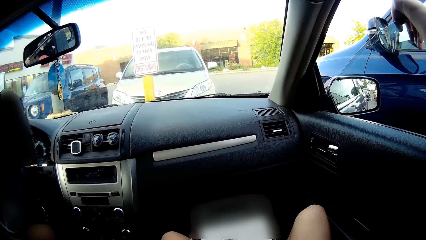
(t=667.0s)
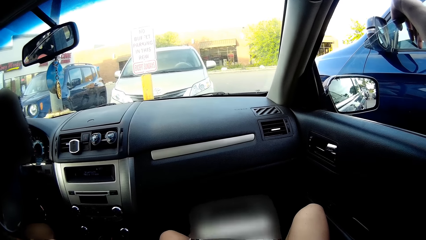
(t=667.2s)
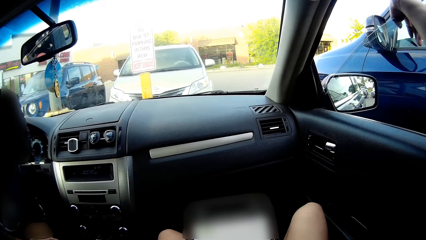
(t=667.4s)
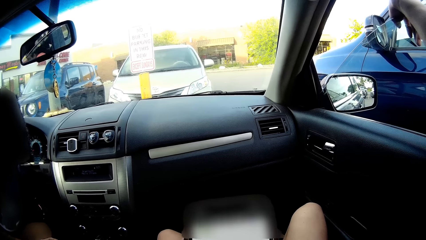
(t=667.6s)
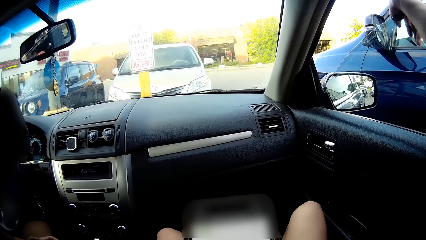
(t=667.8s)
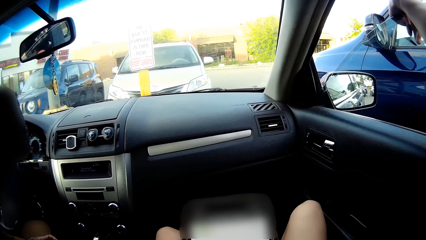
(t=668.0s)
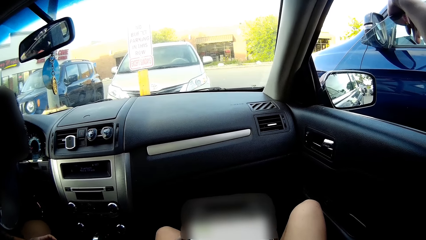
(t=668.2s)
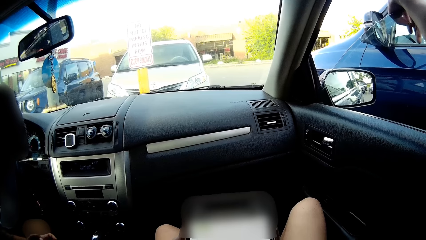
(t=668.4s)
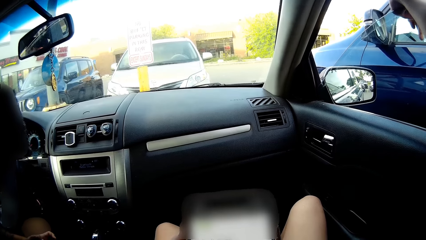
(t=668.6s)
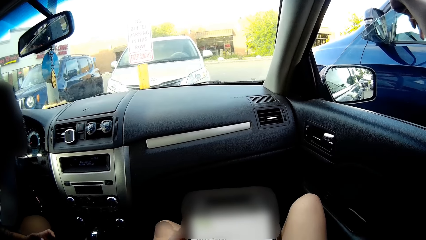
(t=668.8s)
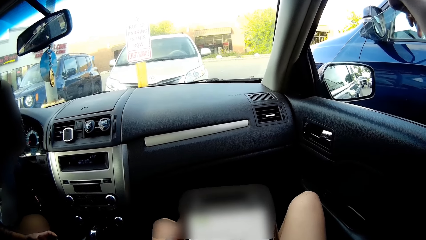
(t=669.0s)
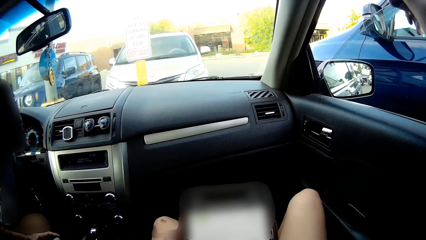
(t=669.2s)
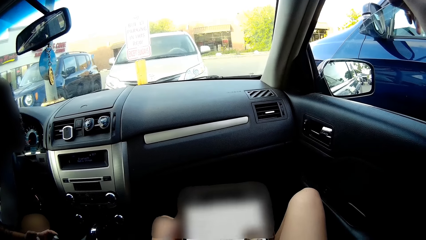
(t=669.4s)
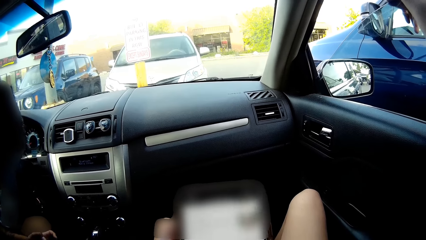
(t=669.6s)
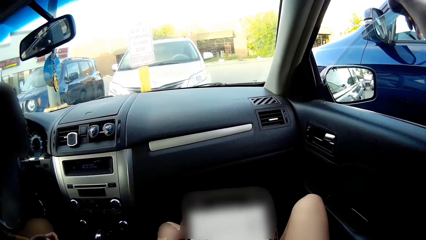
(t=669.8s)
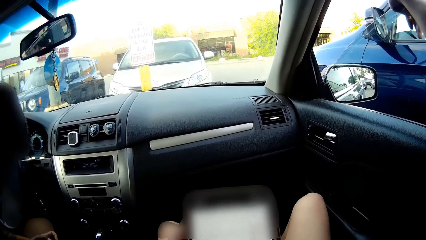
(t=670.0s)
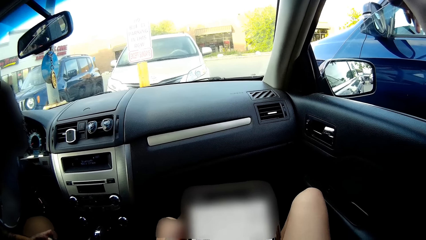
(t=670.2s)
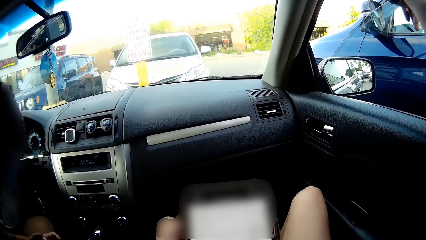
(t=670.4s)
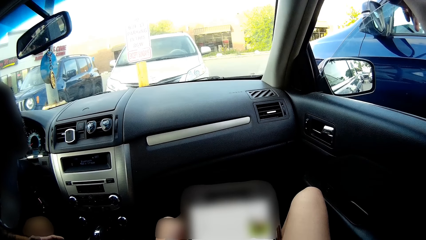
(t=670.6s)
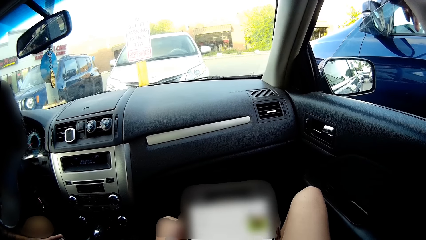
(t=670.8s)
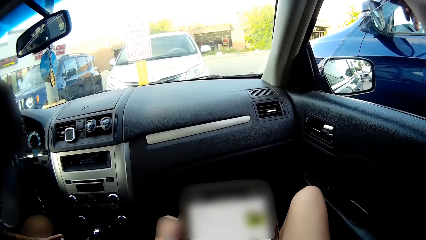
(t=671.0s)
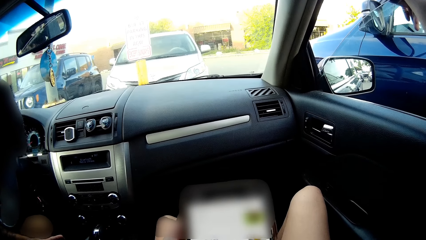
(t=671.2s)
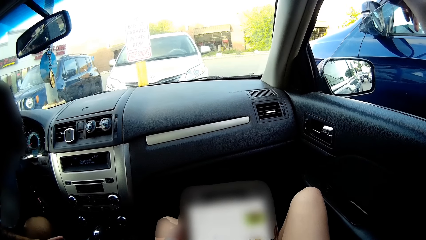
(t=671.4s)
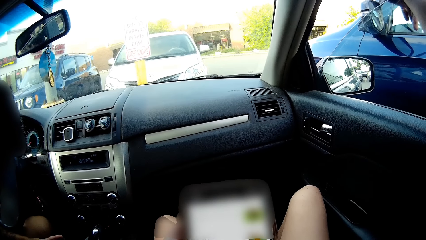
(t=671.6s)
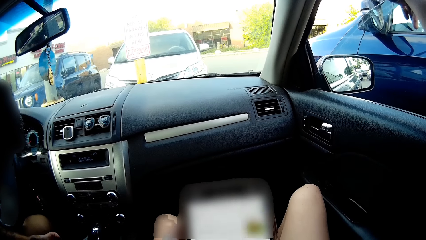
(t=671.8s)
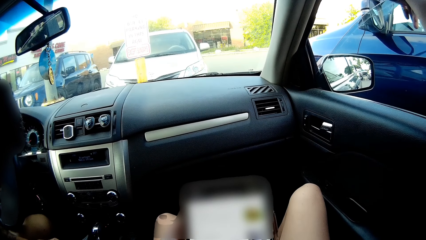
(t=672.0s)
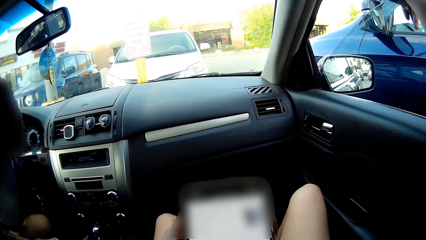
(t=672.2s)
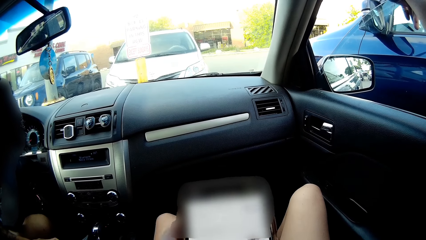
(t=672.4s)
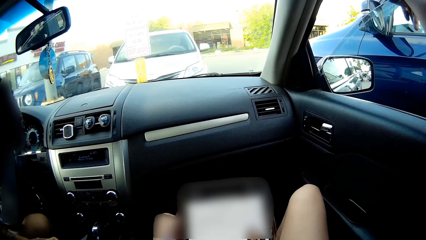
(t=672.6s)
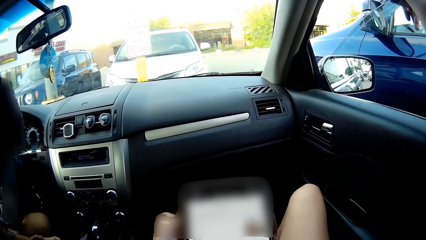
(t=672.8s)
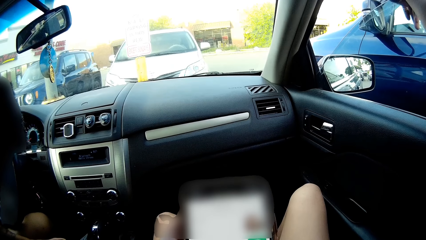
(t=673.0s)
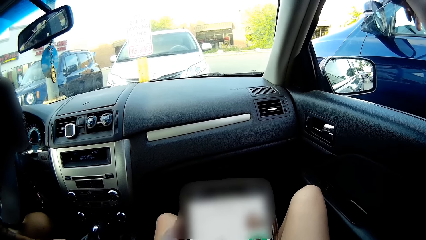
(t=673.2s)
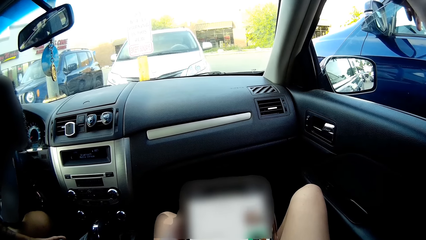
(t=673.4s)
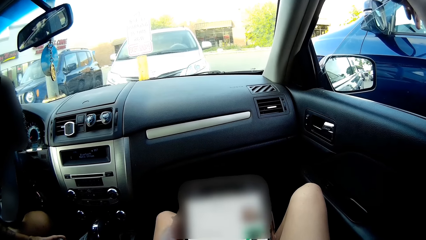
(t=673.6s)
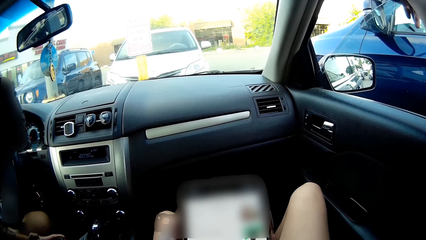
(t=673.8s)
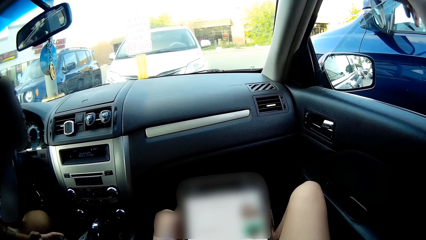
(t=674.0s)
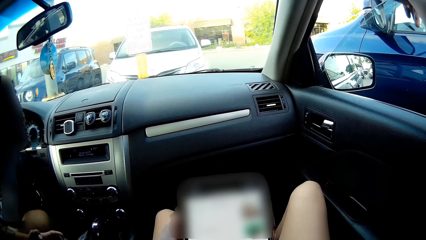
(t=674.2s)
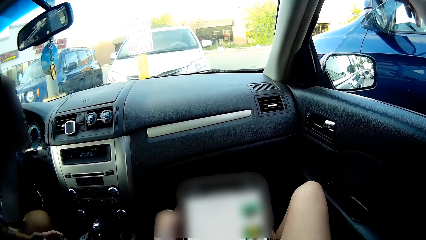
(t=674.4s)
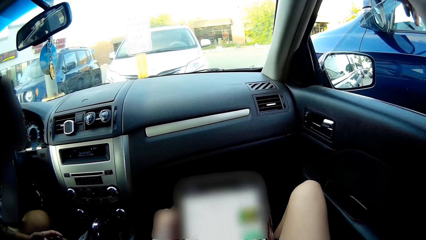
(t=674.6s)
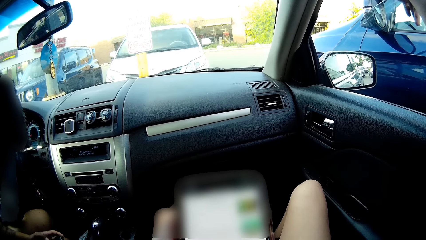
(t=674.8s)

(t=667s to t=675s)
The man operates on his phone with both hands.

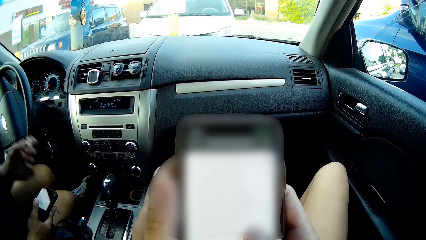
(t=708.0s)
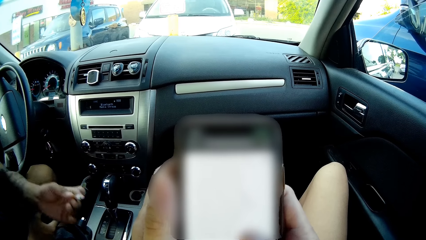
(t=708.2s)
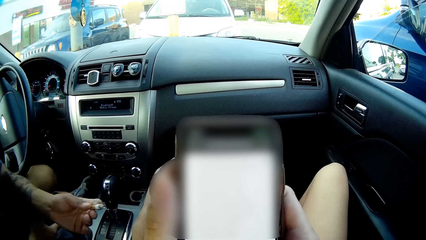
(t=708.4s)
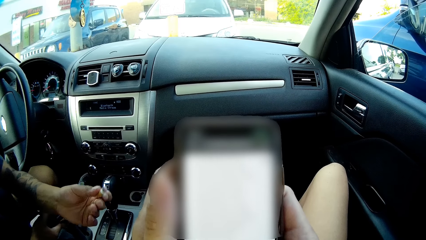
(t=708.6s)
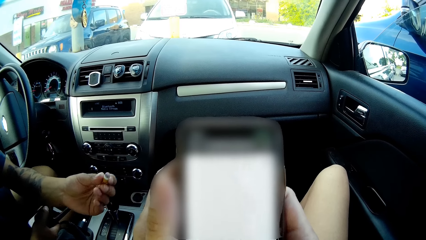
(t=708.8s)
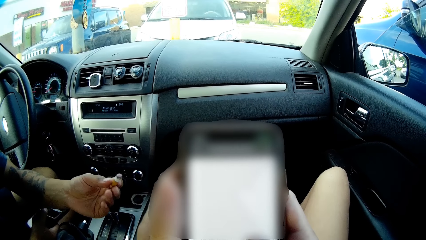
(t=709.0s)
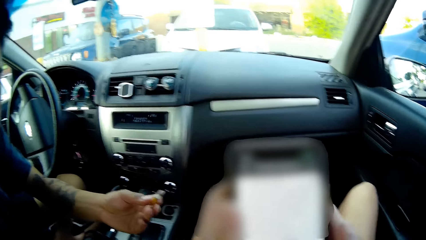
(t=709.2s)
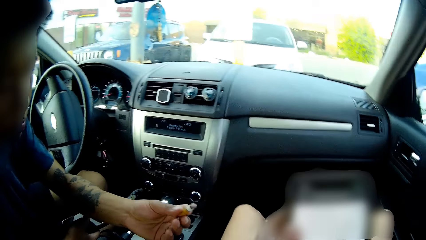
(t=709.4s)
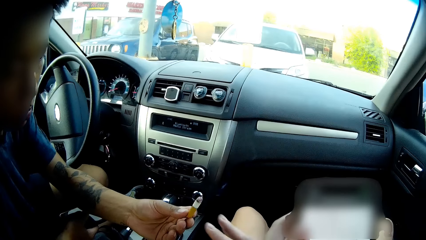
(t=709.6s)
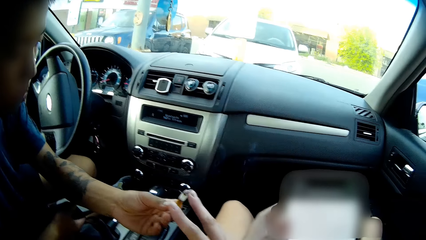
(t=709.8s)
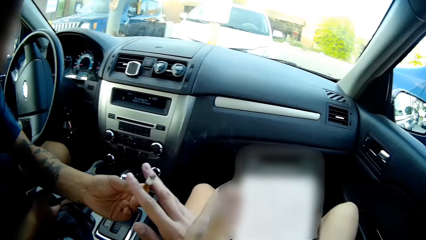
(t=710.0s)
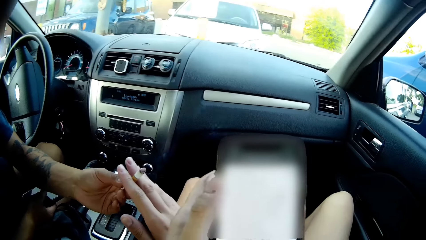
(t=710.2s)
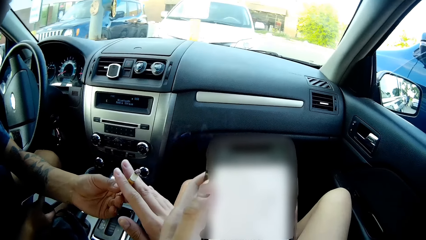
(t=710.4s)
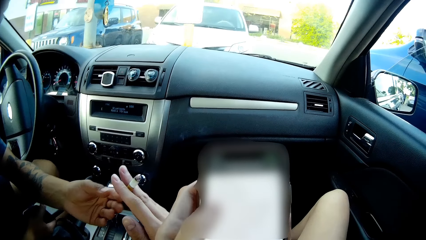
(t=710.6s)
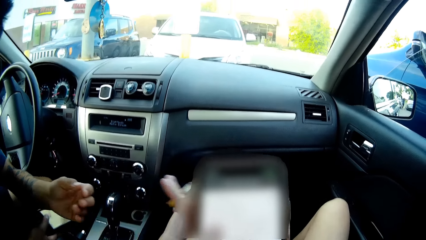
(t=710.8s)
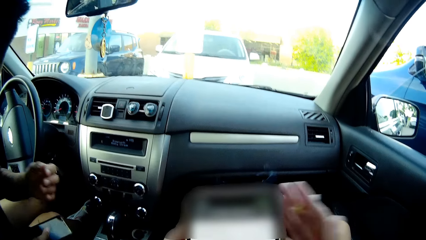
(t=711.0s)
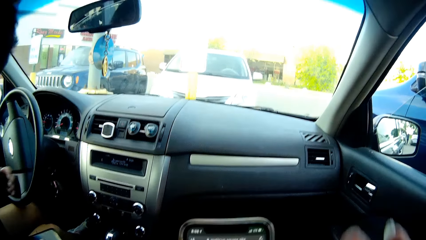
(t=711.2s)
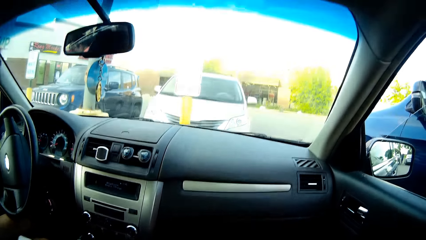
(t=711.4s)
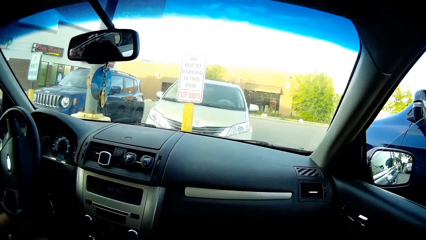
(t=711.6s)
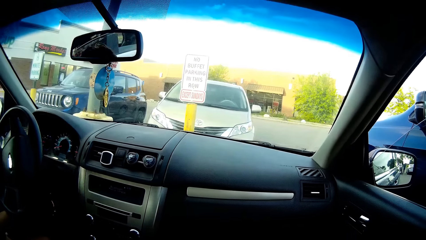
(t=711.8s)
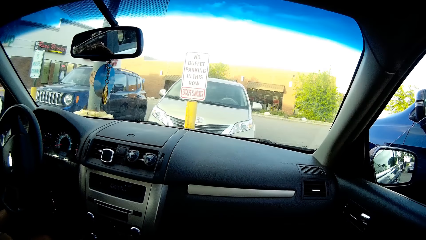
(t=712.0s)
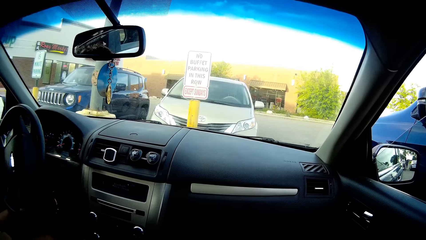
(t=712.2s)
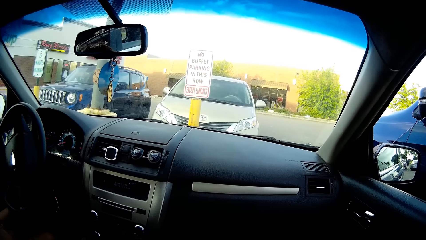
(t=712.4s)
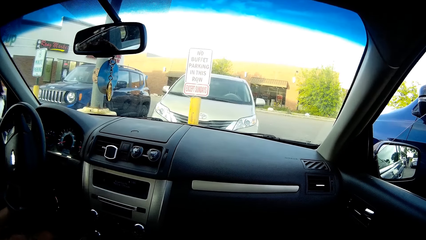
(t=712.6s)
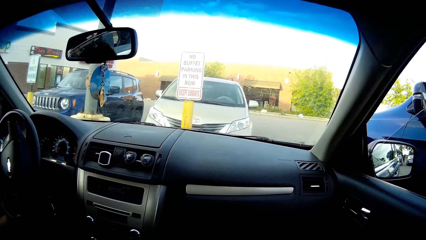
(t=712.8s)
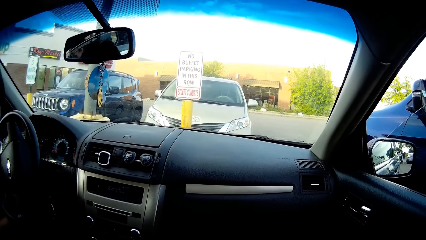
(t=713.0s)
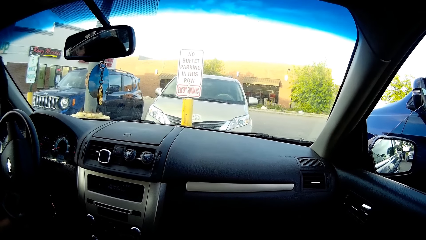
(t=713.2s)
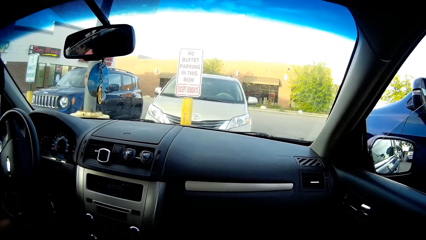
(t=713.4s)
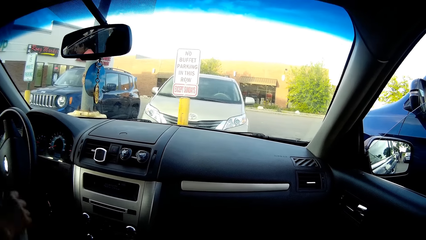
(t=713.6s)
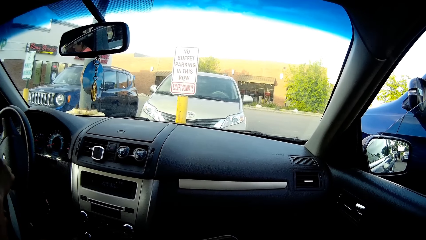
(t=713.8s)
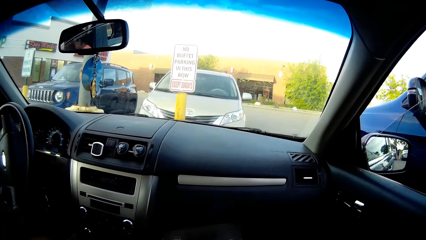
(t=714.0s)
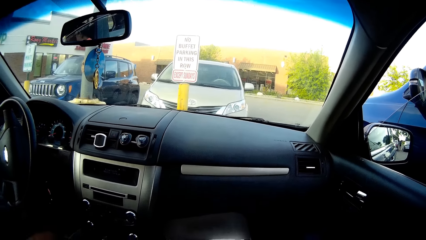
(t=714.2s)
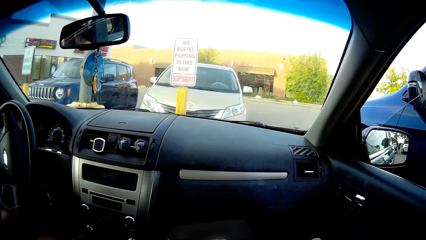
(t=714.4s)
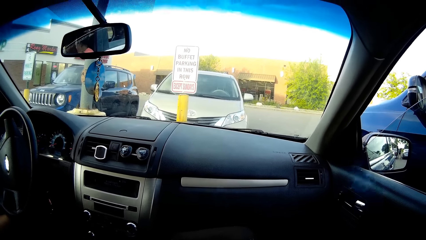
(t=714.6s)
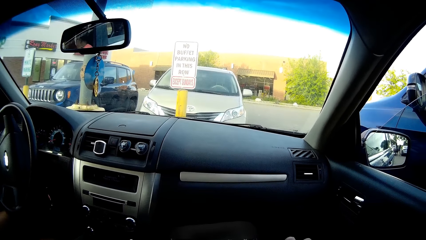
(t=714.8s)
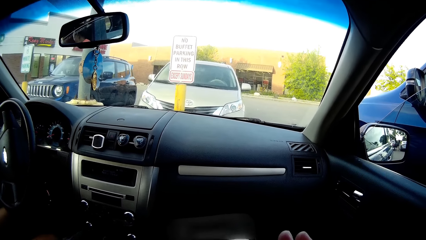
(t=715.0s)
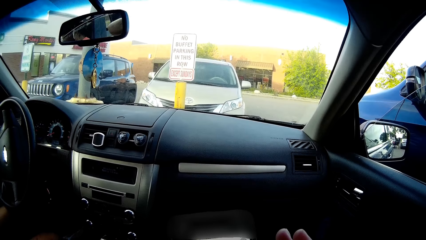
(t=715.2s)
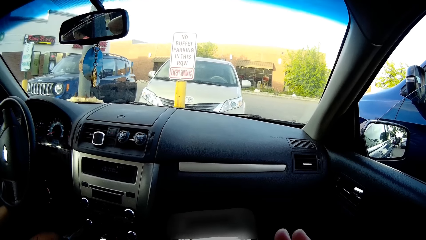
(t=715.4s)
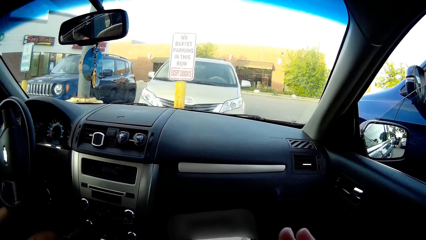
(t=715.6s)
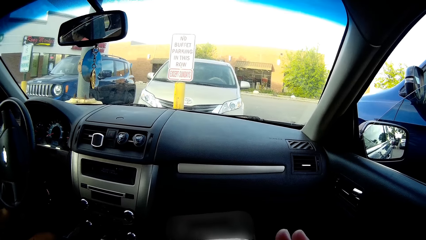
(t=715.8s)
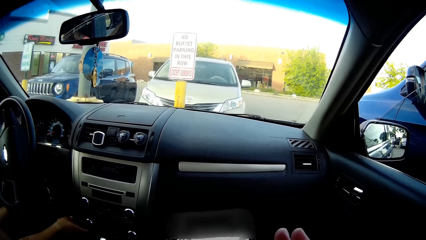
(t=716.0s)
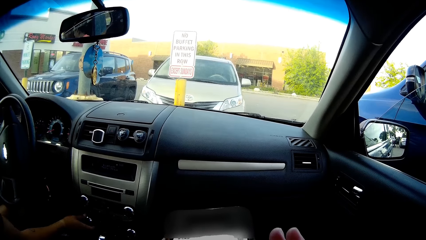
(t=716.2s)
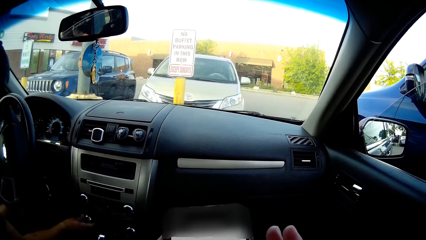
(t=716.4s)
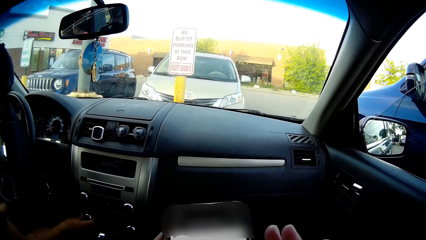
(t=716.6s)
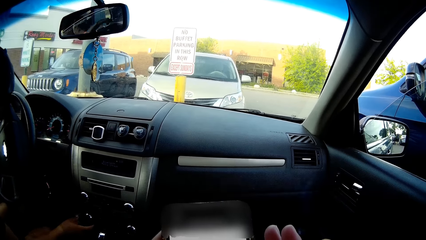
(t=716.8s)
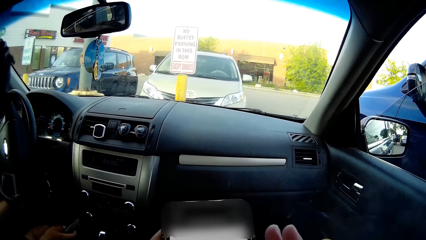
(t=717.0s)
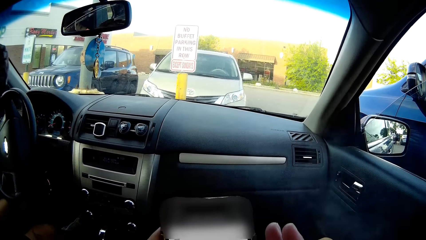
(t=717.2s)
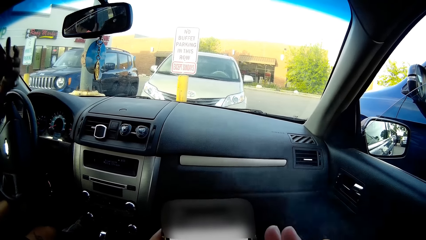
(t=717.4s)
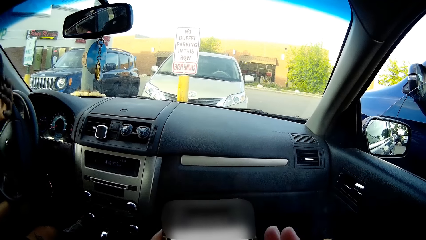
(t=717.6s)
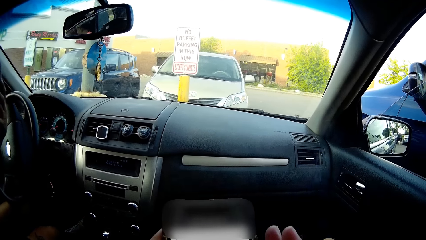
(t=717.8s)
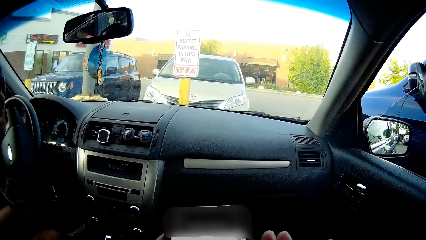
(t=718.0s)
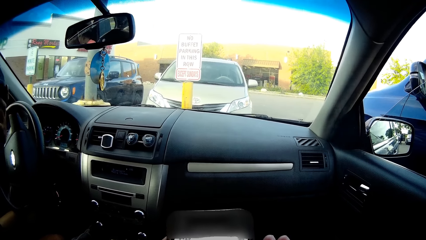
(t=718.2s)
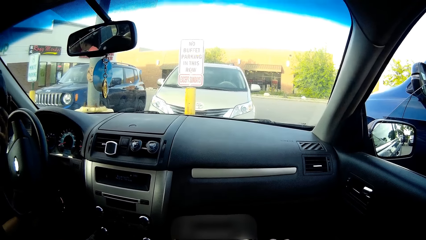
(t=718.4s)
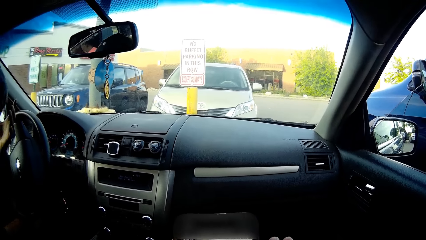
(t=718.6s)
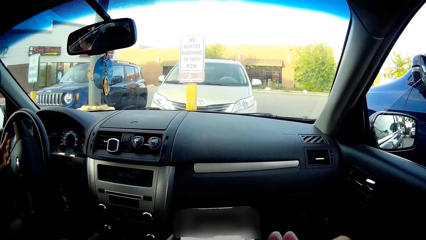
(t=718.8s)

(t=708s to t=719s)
The man gives the cigarette or cigar to the camera wearer with his left hand. The camera wearer collects the cigarette from the man with her right hand. She smokes the cigar. The man picks up a cloth from the car seat with his right hand. The camera wearer uses the phone. The man adjusts the volume of the music with his right hand and touches his head with his left hand.
